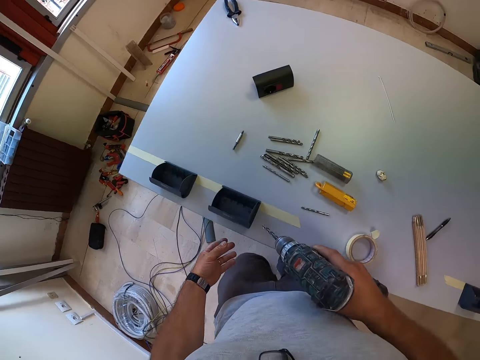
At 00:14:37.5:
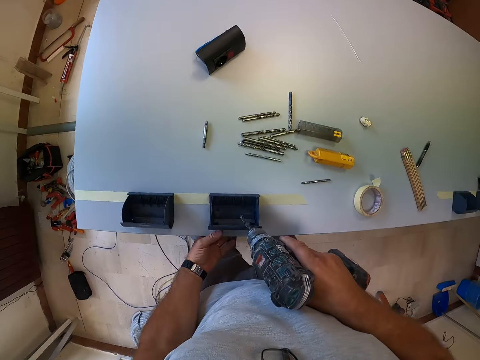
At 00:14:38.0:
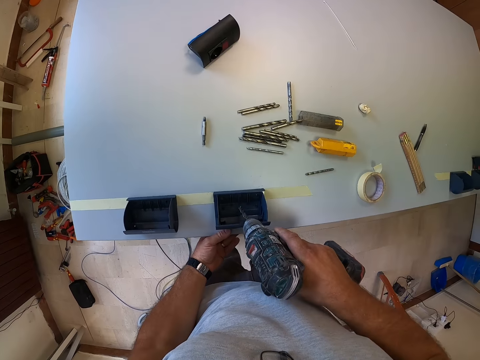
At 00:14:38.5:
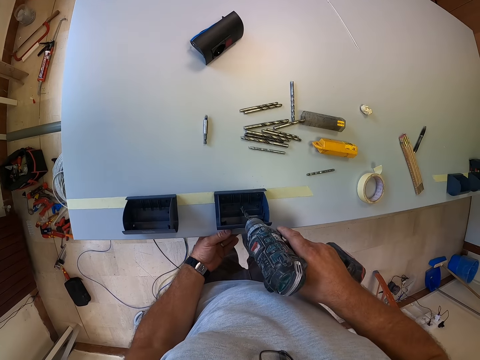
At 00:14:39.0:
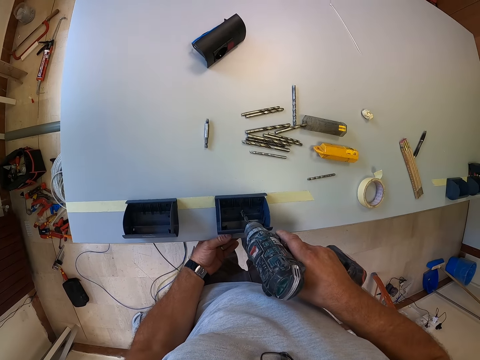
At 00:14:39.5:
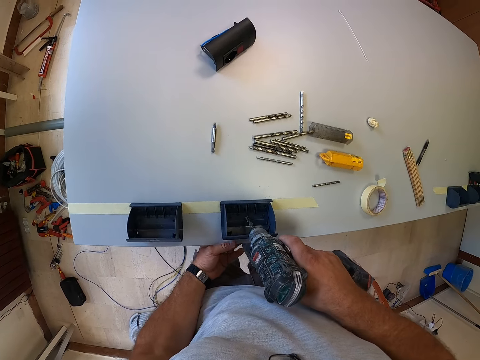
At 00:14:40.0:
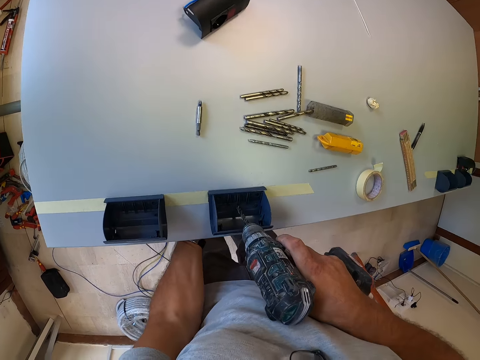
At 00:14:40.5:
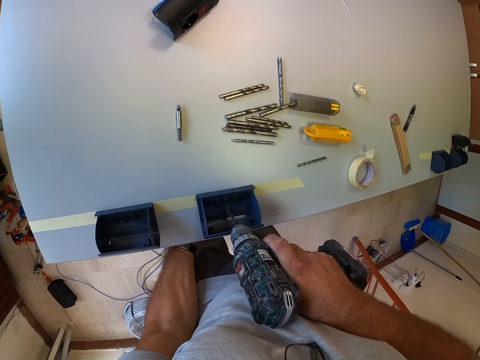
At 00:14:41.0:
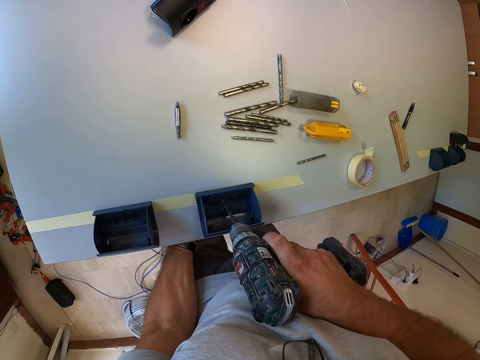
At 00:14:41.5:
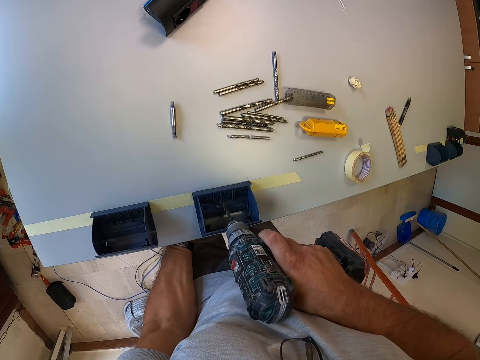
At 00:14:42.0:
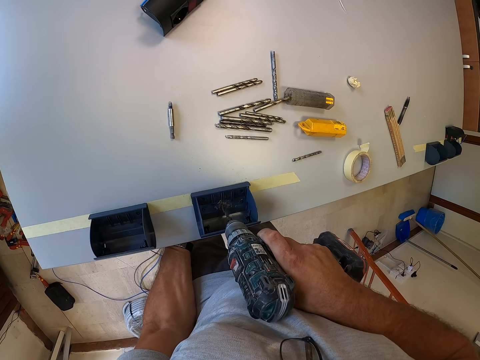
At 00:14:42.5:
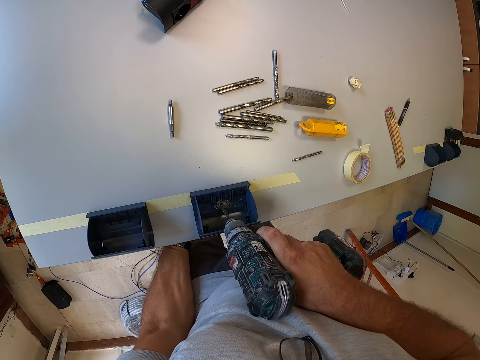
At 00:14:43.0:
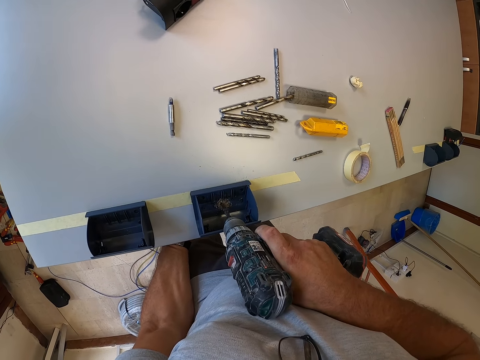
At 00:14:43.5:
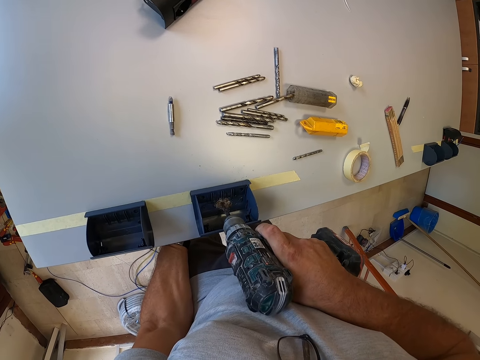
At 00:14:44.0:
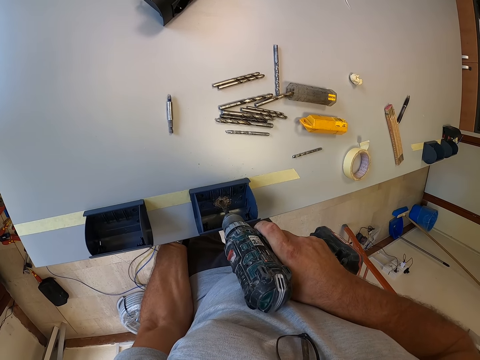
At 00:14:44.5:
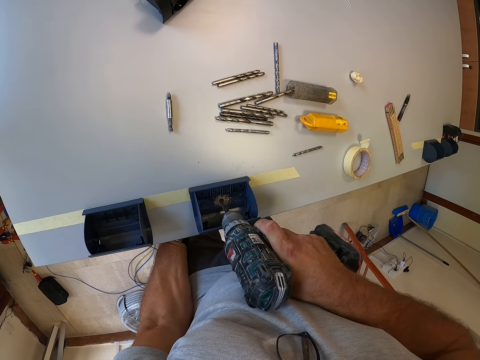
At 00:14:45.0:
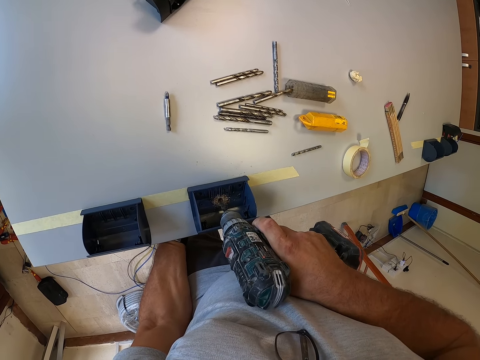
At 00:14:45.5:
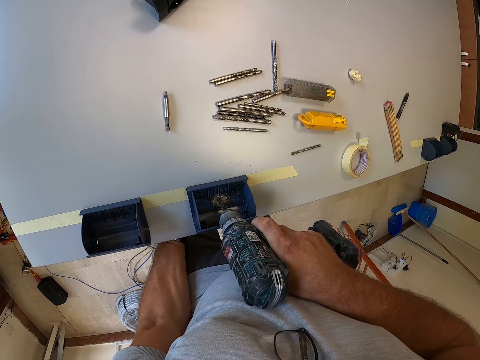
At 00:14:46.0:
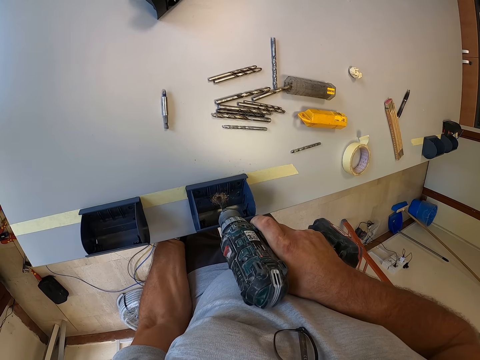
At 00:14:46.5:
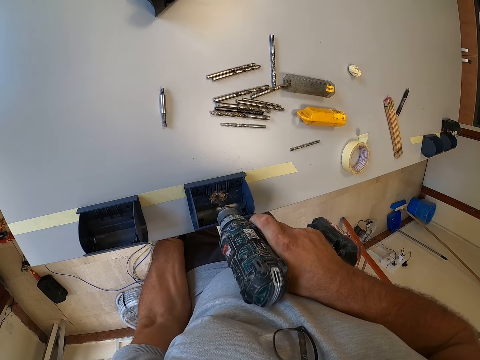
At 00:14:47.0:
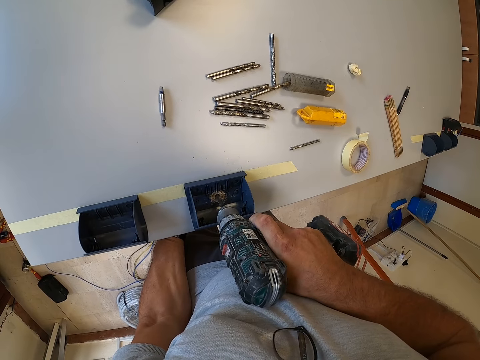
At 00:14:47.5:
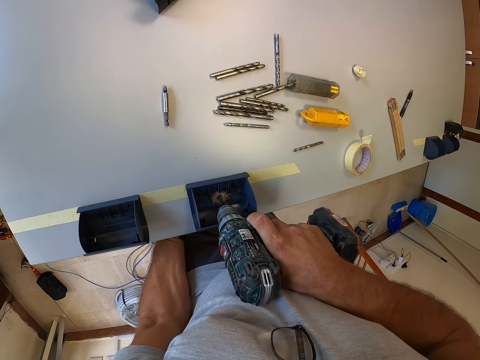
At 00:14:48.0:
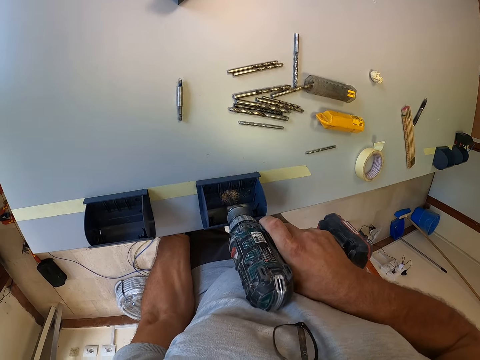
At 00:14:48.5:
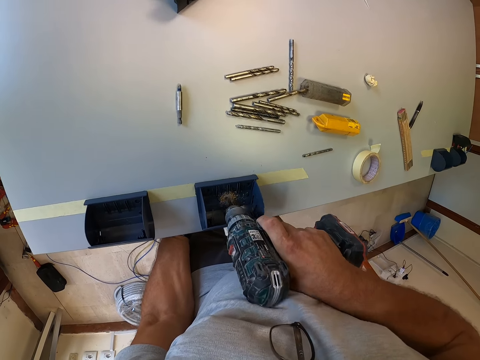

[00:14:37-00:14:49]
The camera wearer moves to the far end of the table. He places the cordless driver inside the plastic box. He puts his left hand under the table. He drills through the plastic box with the cordless driver.

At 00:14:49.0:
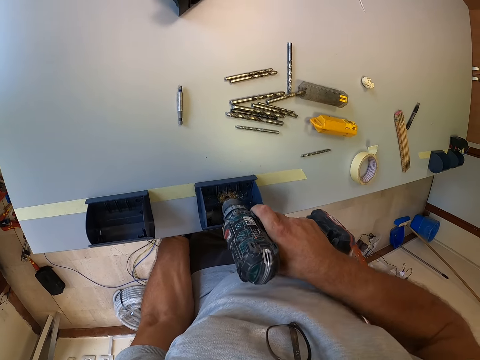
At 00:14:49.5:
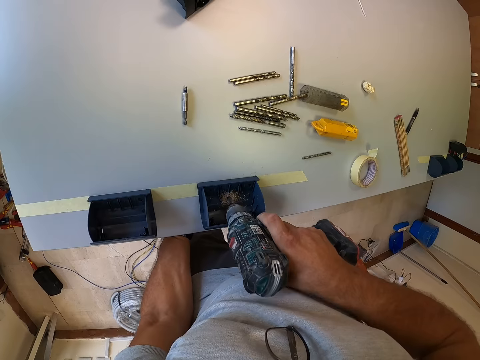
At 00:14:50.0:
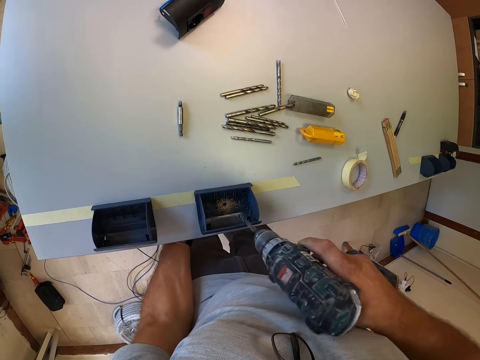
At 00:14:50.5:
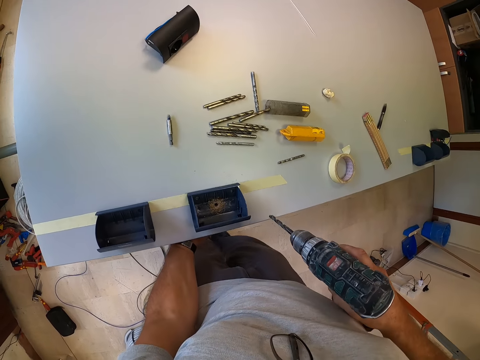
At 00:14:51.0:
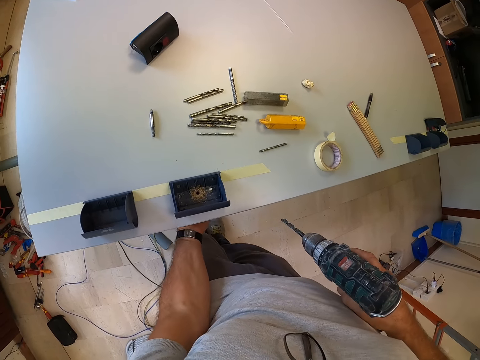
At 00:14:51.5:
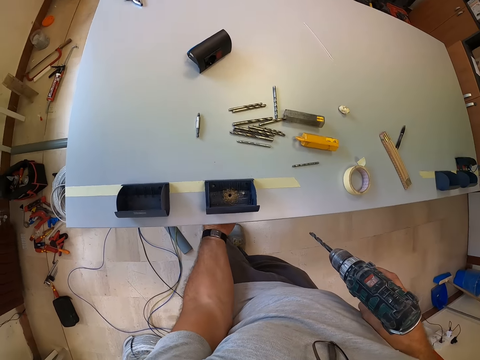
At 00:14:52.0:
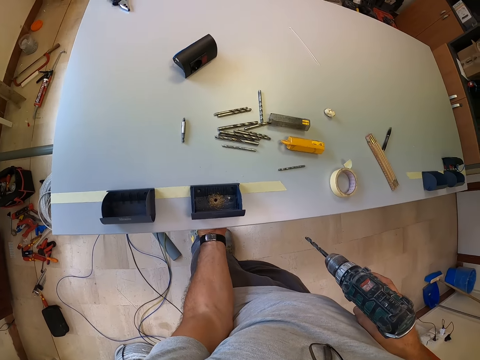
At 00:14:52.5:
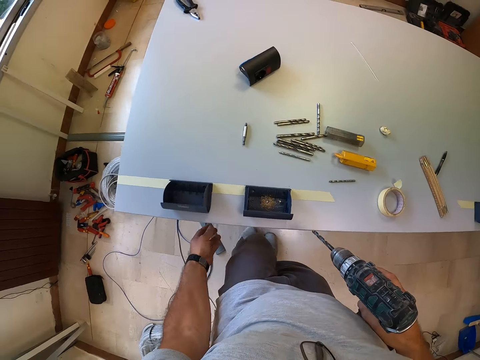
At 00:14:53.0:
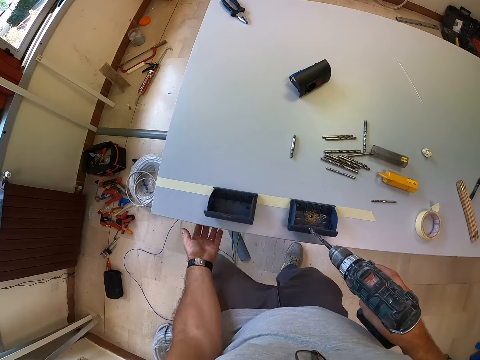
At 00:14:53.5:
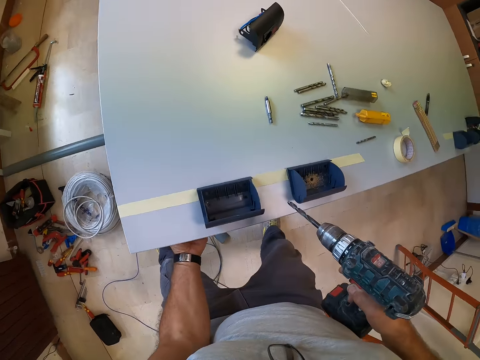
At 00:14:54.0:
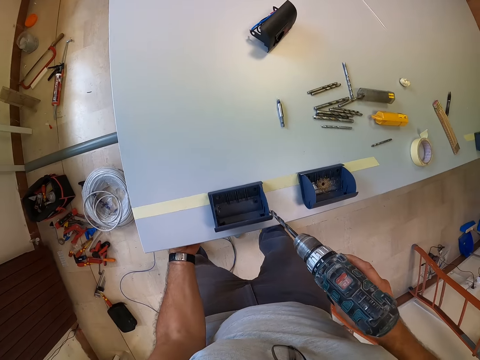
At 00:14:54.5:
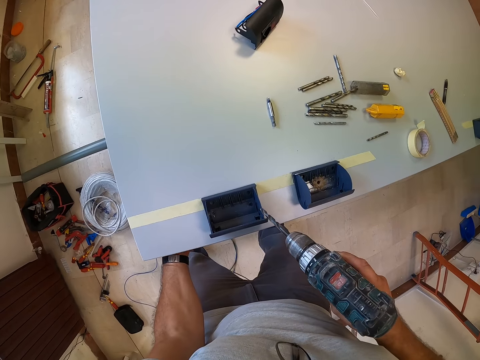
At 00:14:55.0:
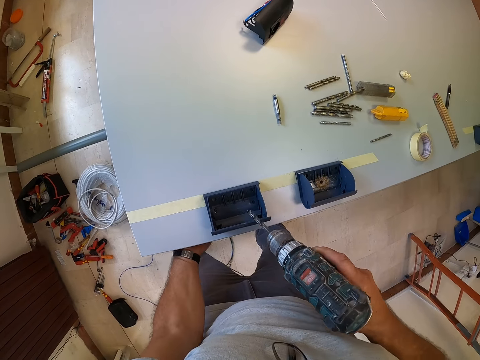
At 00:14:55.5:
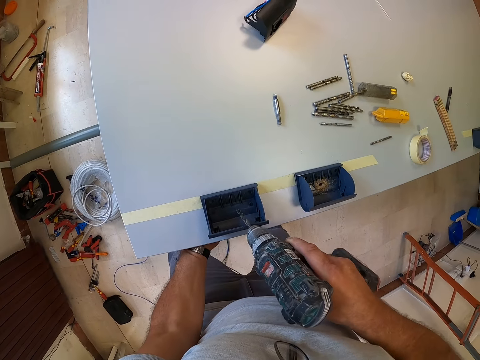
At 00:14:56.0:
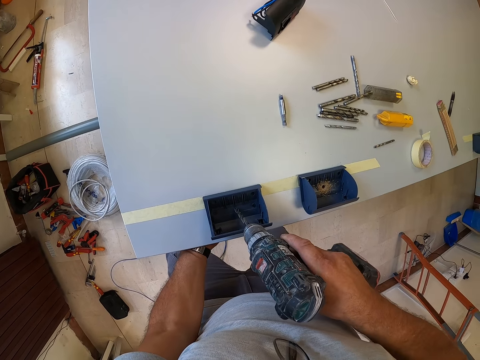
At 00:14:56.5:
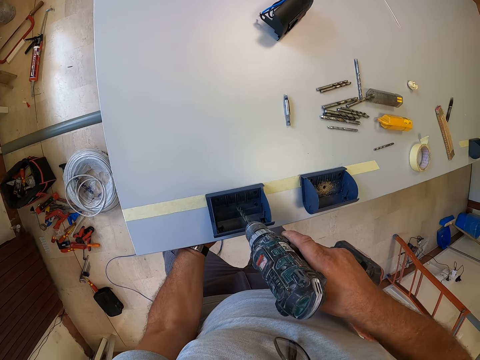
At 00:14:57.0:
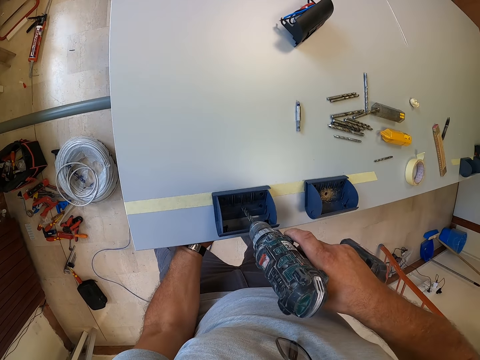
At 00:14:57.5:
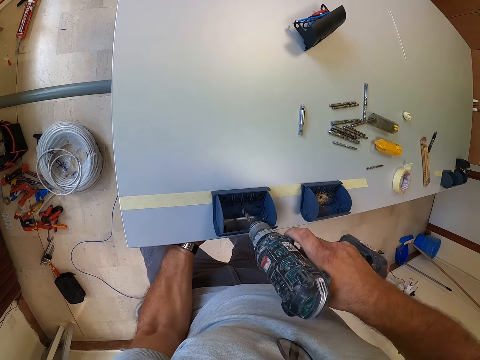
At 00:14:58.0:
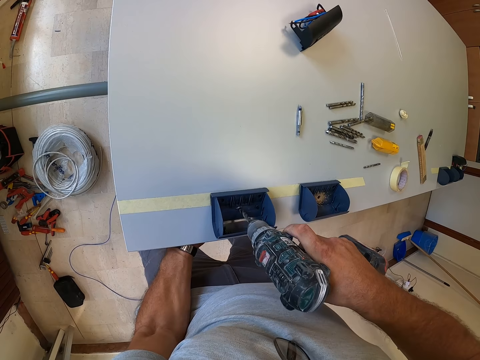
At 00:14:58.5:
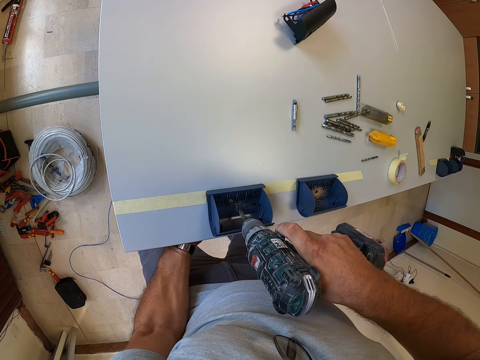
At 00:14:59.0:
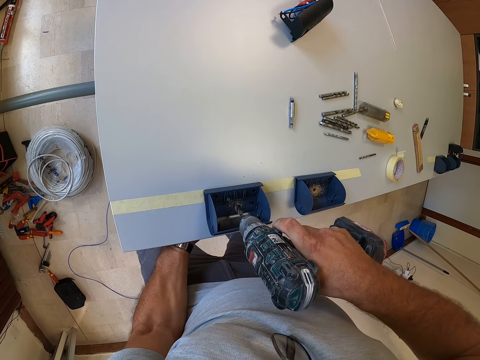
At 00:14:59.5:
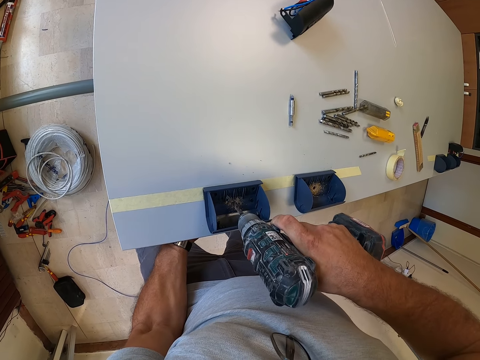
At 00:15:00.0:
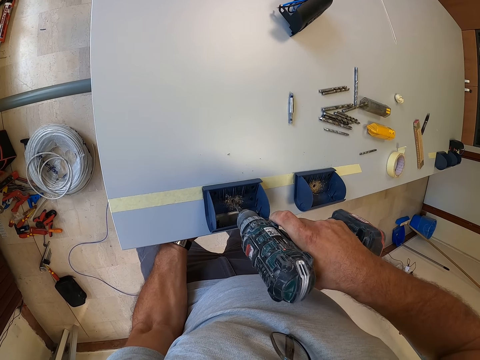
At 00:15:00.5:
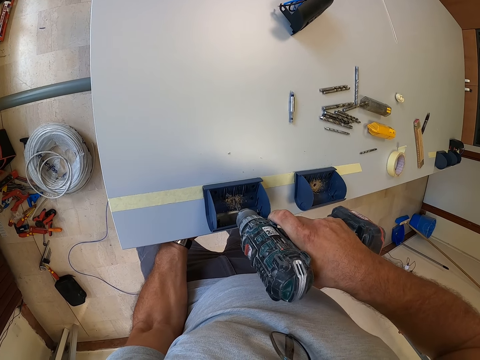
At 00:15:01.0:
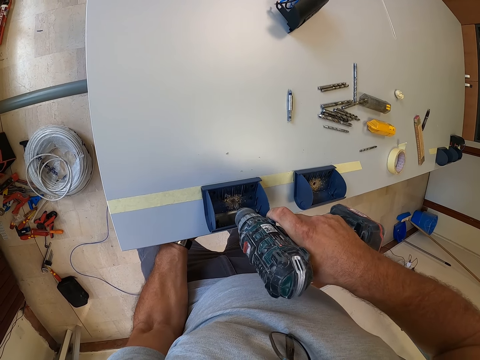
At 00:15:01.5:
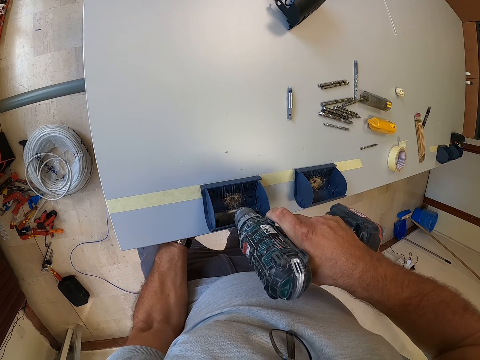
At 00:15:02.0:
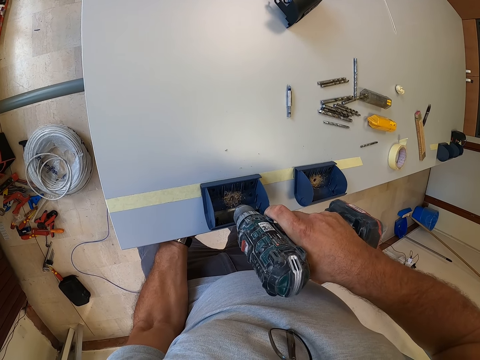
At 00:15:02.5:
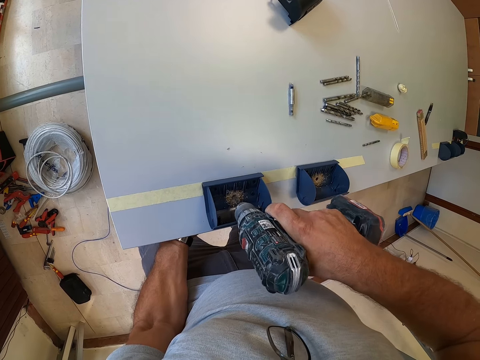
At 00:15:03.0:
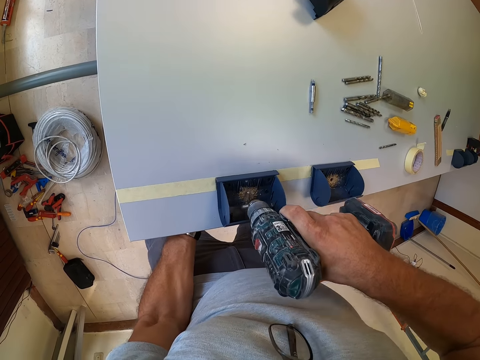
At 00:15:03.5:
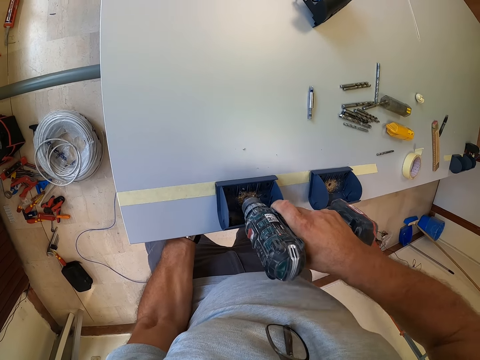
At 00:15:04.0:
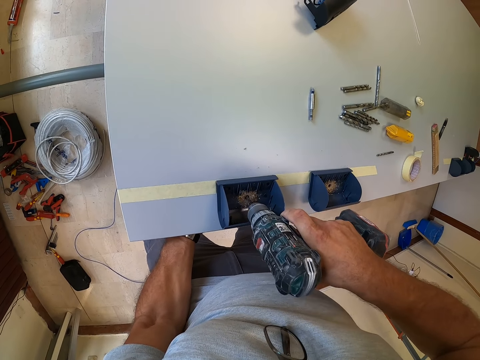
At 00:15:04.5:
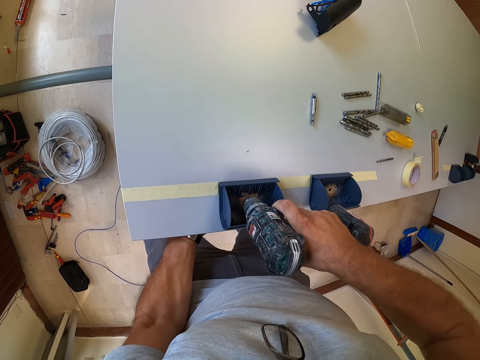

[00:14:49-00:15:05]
The camera wearer removes the cordless driver from the plastic box. He moves his left hand around under the table. He checks the hole with his hand. He removes his left hand from the table. He puts his left hand under the table. He drills through the plastic box with the cordless driver.
